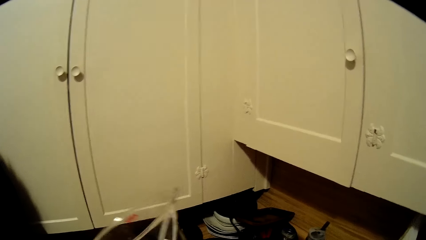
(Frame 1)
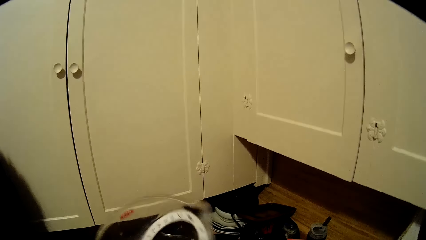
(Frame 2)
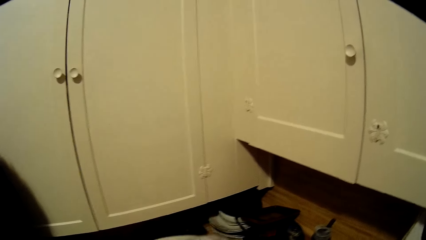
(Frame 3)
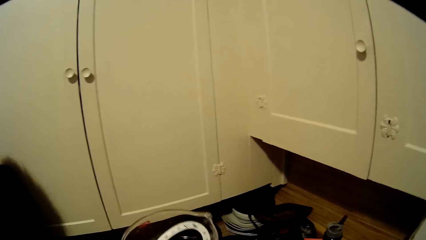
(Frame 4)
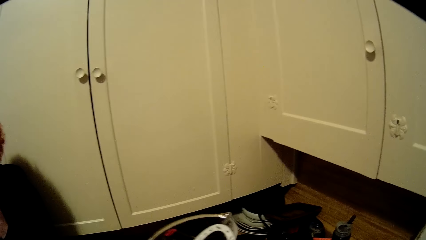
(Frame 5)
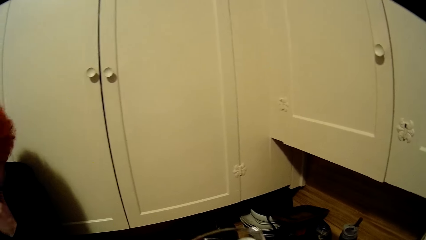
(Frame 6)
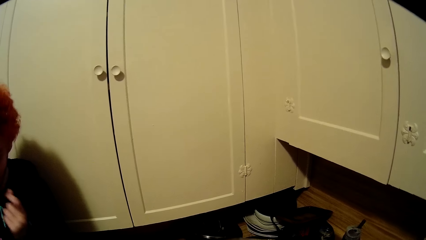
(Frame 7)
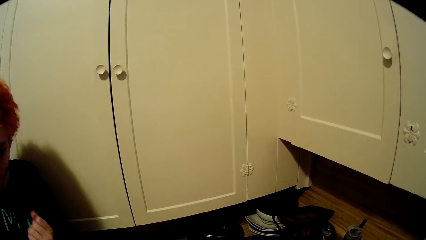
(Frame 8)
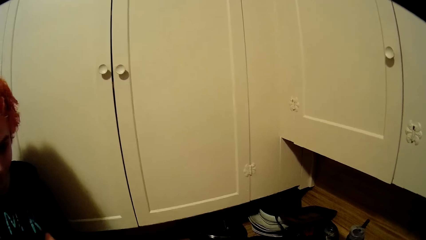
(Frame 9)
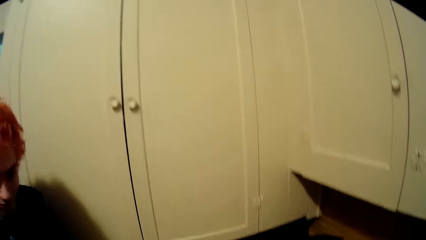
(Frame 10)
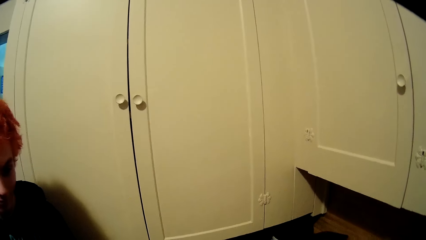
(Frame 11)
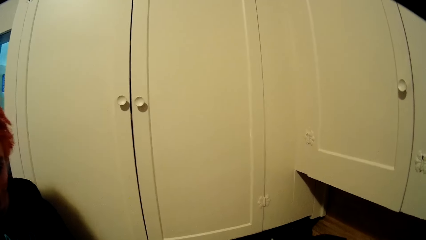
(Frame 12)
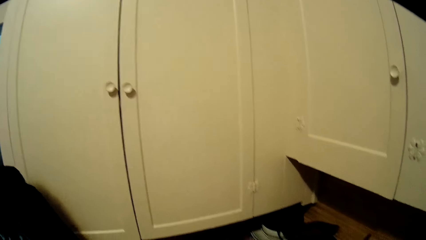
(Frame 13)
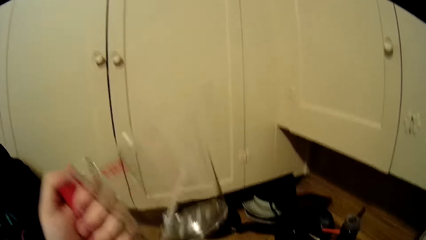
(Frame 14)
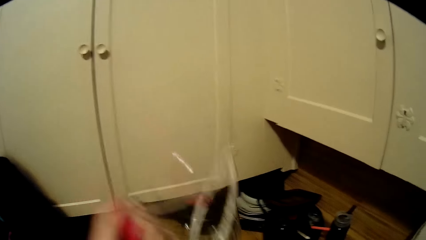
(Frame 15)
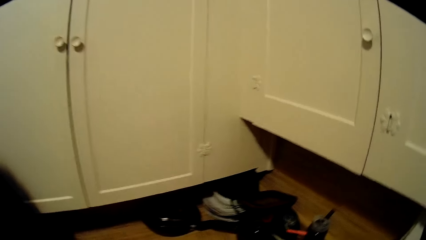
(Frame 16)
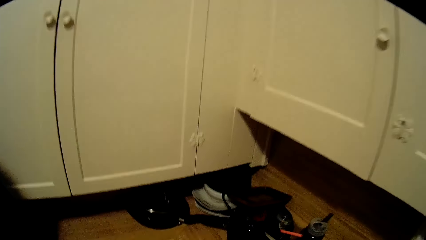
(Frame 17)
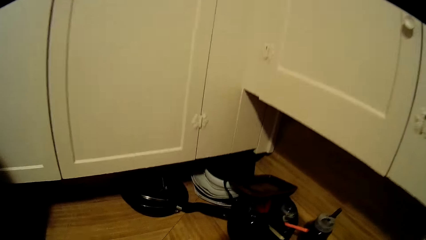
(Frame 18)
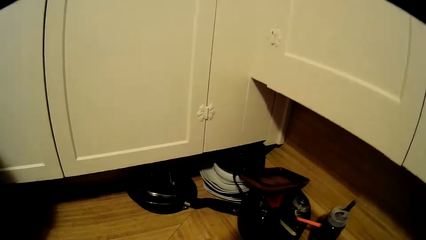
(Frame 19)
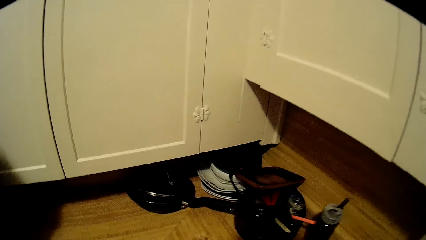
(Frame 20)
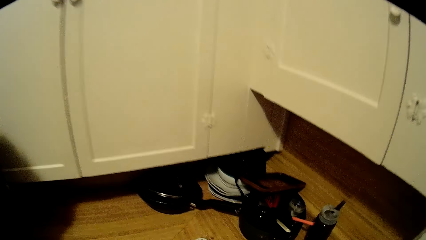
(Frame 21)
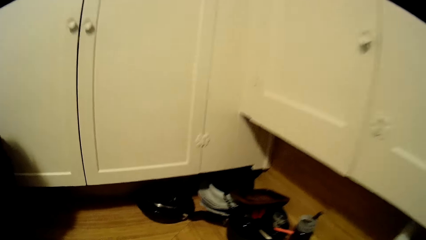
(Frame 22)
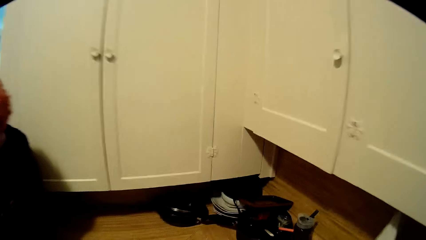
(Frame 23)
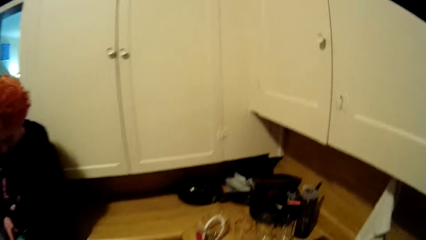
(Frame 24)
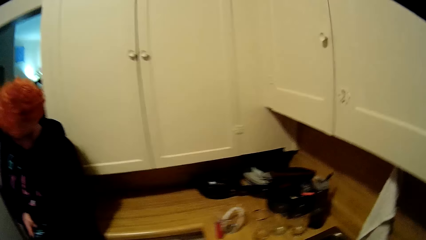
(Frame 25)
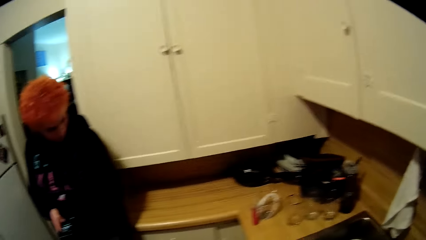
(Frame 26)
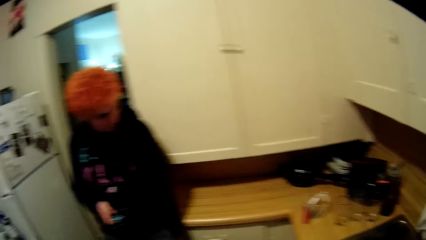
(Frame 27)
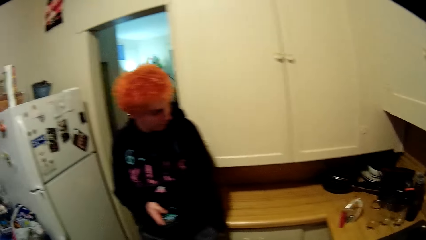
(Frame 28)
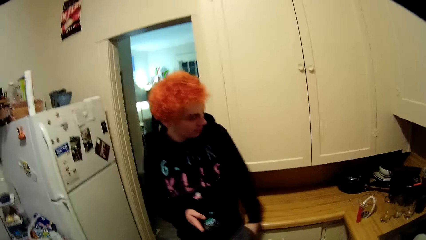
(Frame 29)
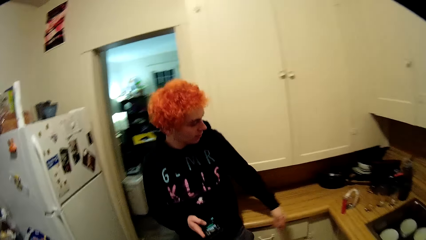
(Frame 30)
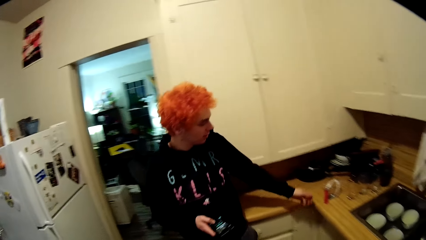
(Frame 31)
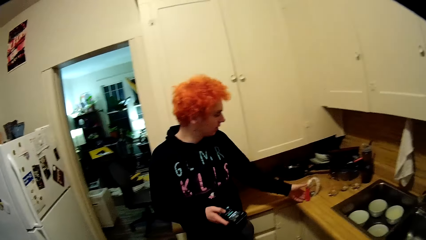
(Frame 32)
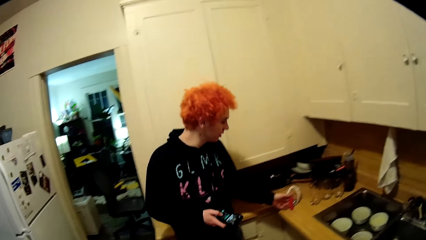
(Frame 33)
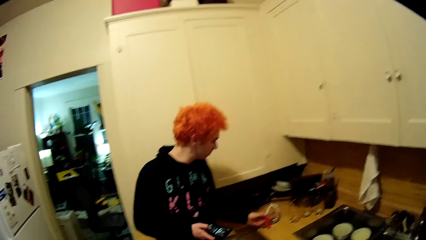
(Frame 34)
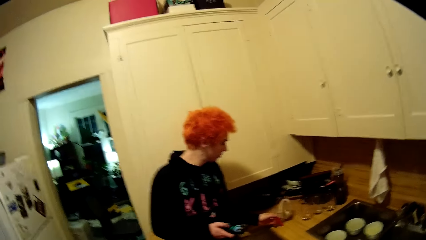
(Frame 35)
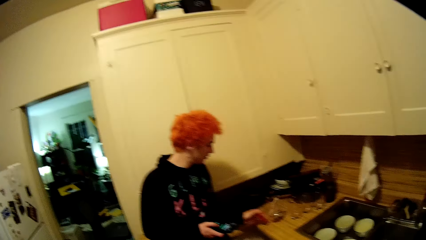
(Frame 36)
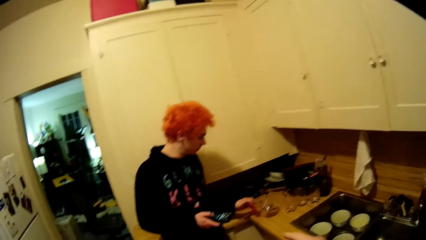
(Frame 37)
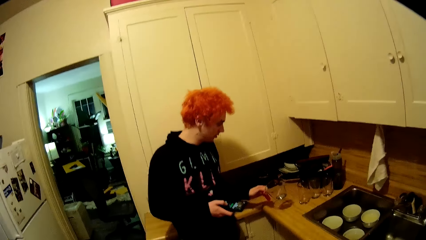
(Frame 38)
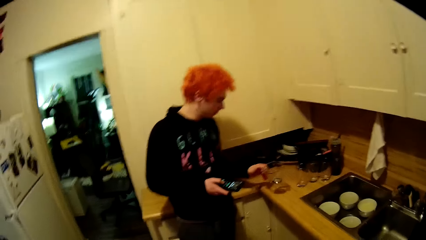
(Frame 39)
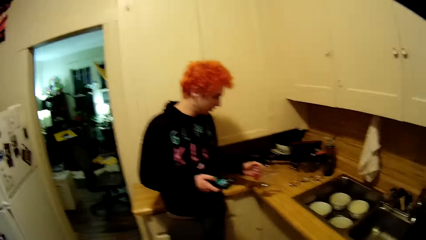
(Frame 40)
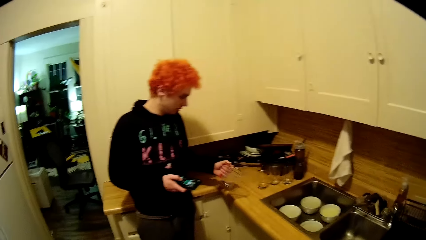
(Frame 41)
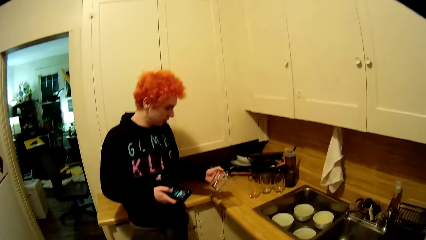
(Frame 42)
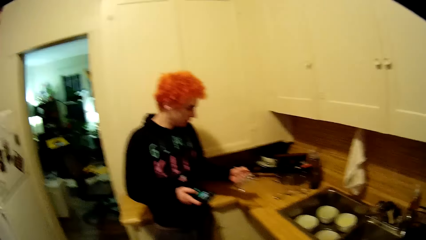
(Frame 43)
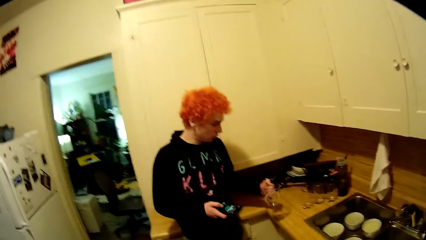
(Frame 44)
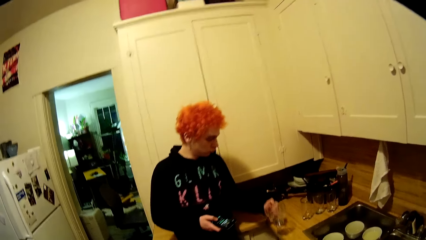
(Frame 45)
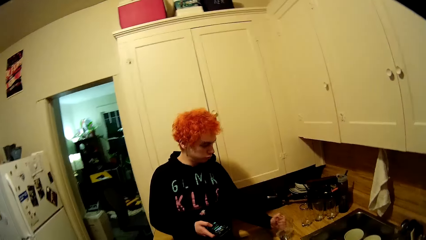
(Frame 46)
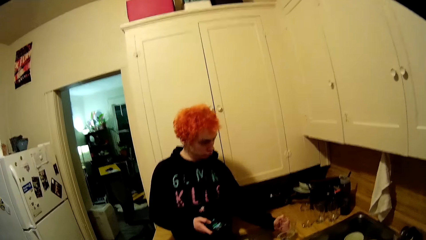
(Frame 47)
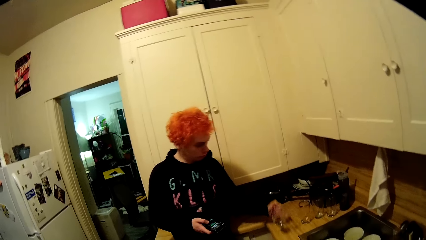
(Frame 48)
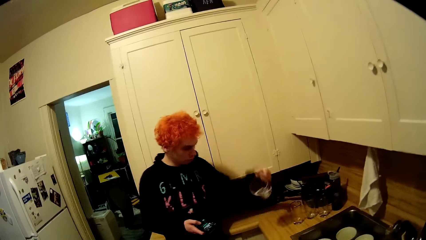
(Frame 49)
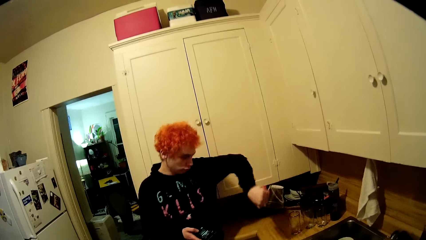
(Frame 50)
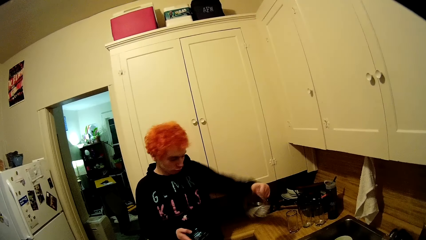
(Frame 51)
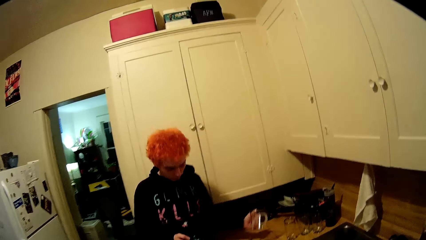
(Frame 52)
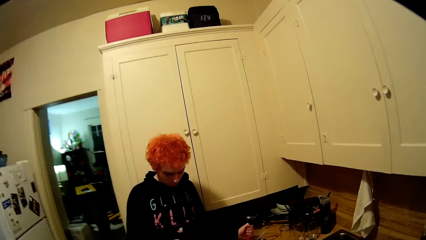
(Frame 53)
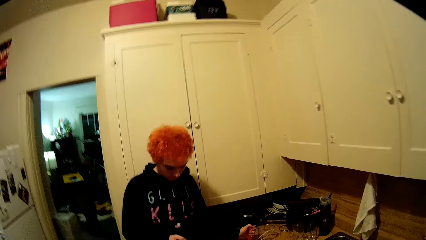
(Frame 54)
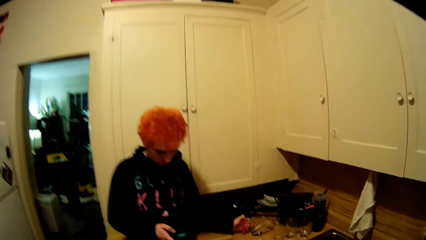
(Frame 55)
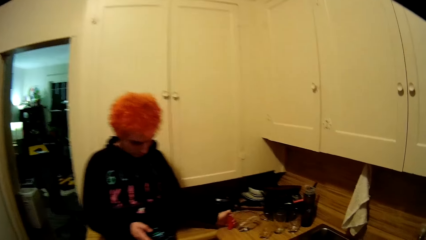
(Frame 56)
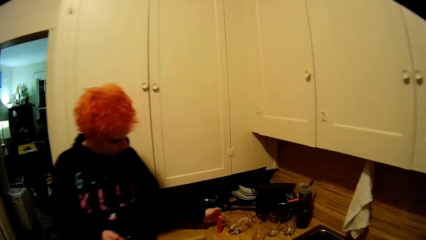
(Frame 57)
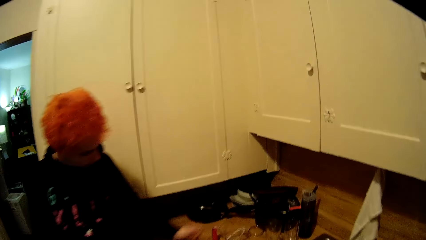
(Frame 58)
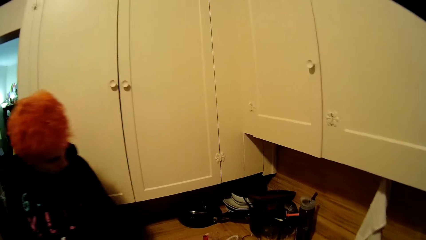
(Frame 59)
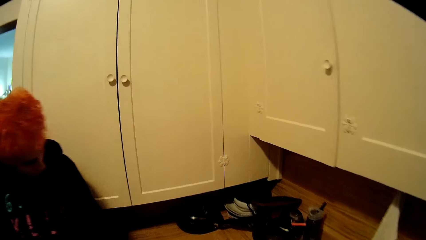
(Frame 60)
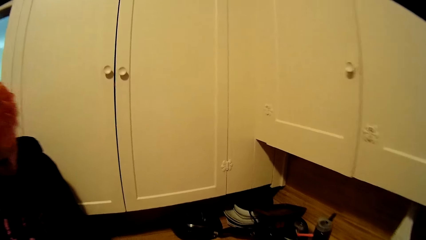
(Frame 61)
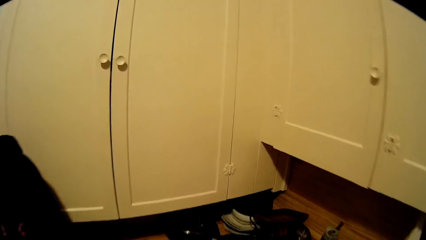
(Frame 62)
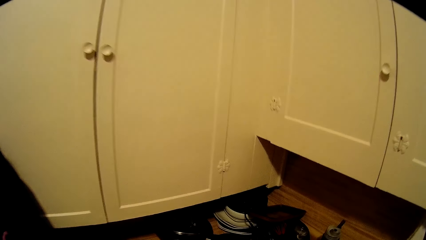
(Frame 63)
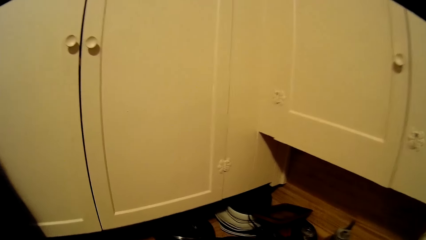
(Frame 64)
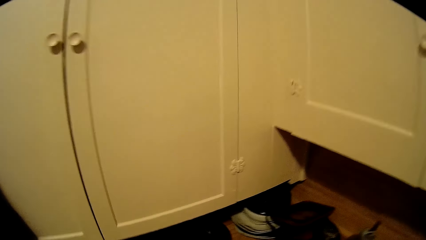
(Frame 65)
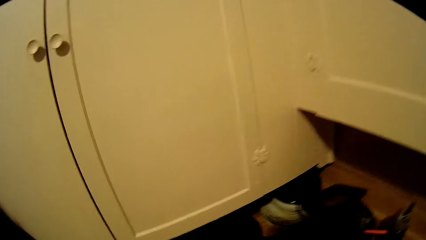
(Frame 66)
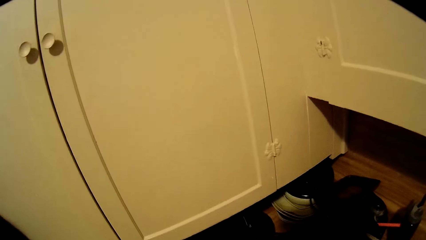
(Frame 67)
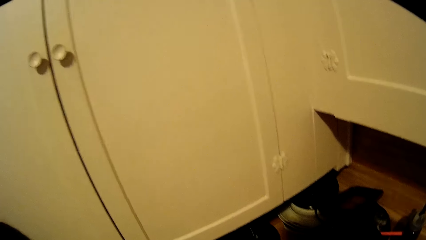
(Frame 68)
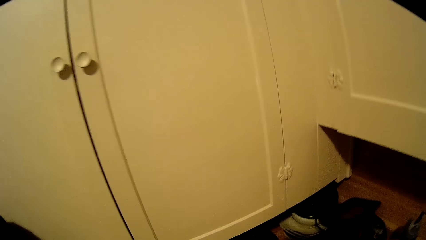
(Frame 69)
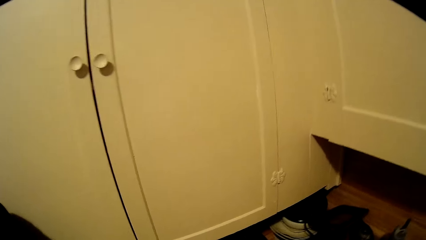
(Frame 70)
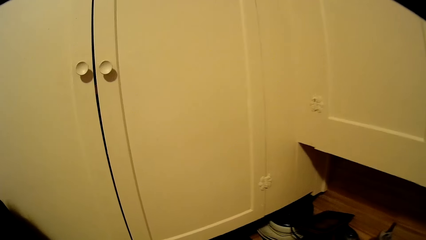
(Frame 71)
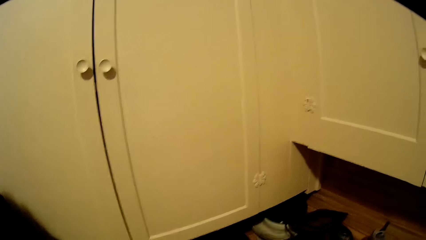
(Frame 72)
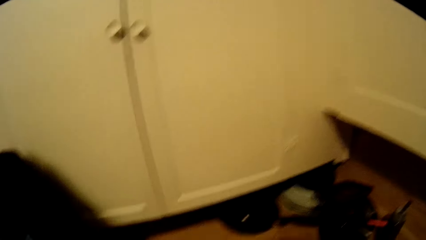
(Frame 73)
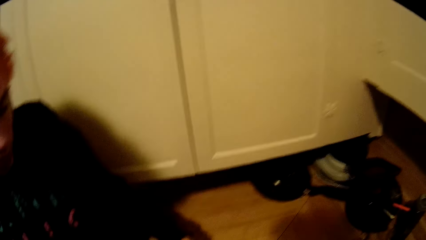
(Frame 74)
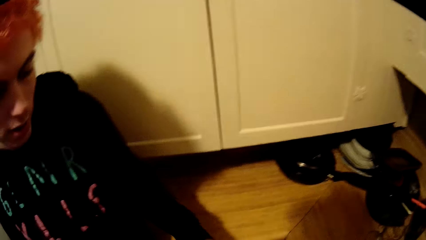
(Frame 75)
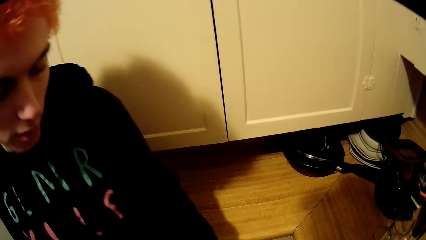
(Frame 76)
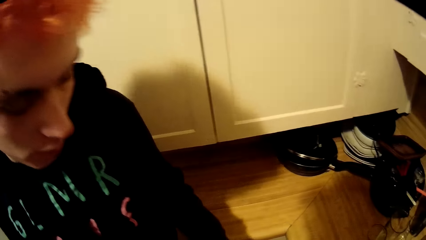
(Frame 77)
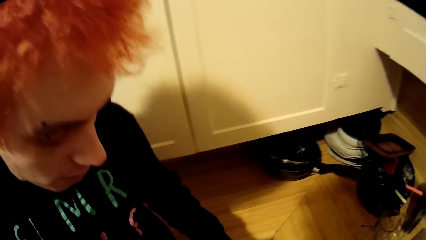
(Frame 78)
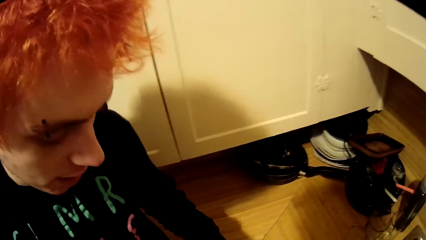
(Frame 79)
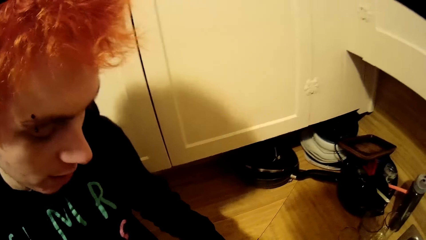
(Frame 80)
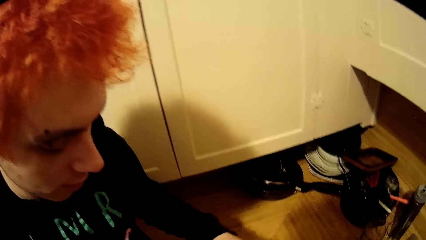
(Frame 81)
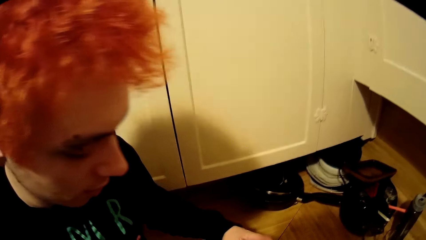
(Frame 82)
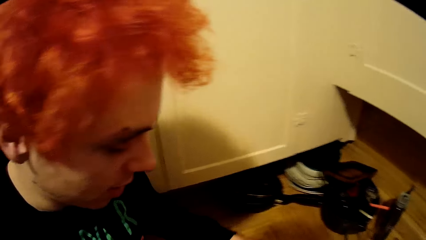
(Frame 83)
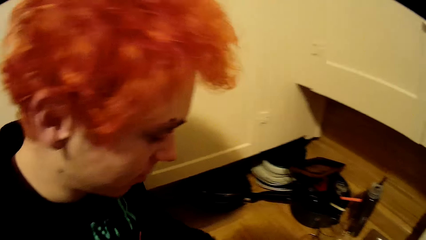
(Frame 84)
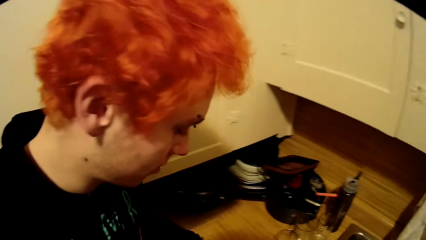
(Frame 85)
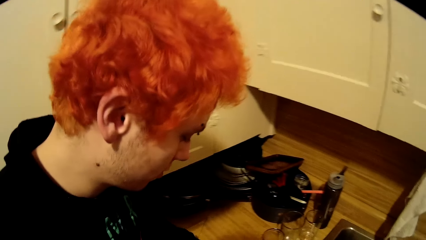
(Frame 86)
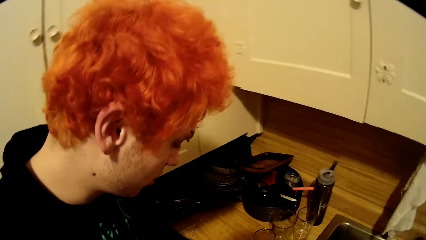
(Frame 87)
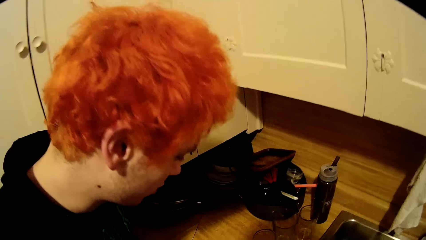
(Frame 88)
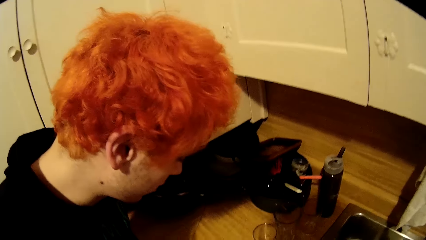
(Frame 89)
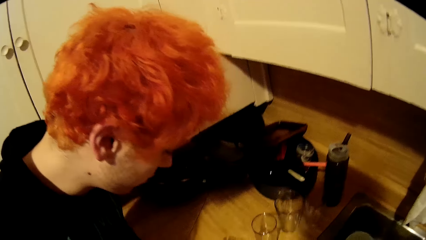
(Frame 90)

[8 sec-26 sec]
A man stares around the house. The camera wearer lifts something. They walk around the house and converse with the man. The man picks up a glass from the table. The camera wearer stares at the cup. The man touches something. He lifts something. The camera wearer moves closer to the cabinet. They stare around the house.
